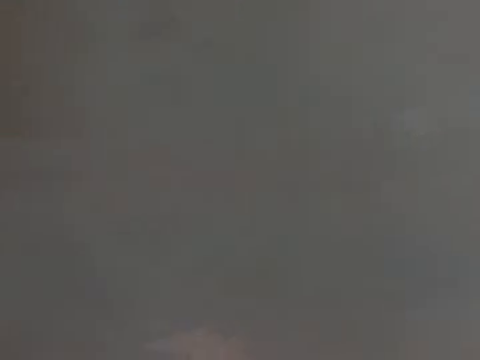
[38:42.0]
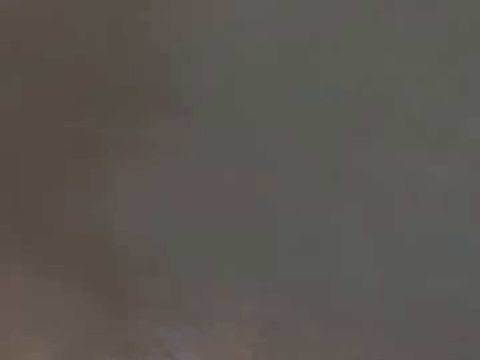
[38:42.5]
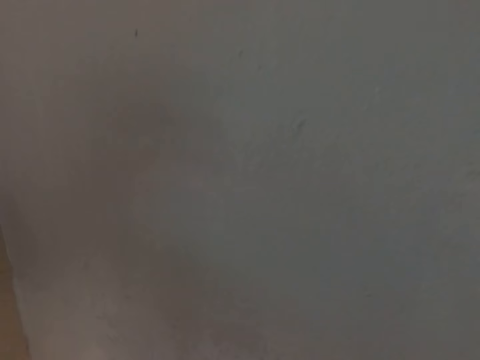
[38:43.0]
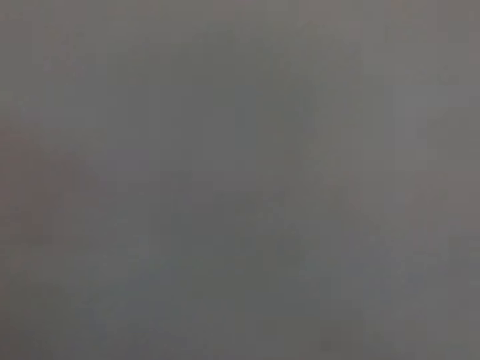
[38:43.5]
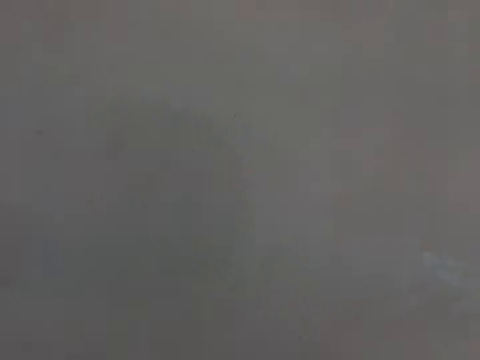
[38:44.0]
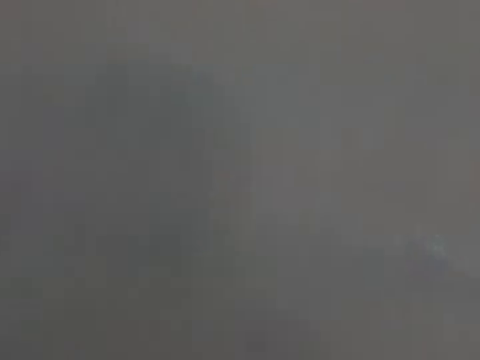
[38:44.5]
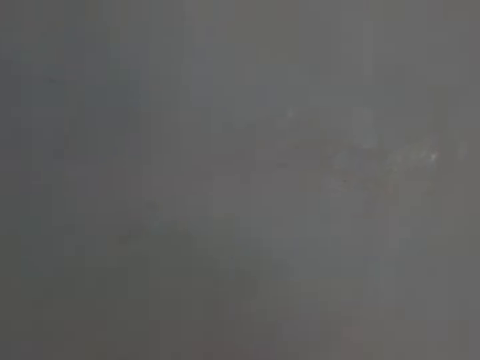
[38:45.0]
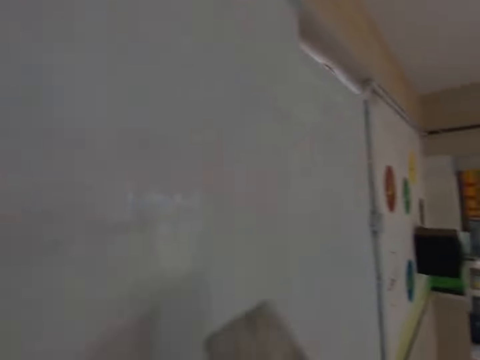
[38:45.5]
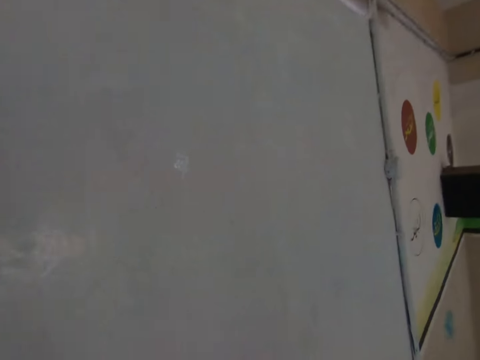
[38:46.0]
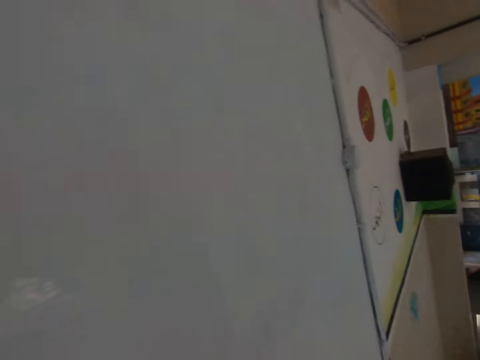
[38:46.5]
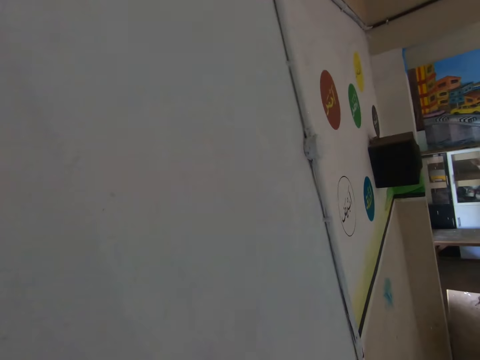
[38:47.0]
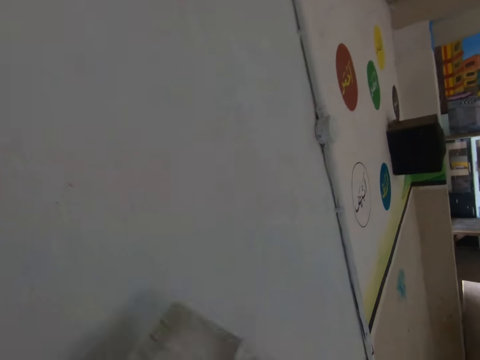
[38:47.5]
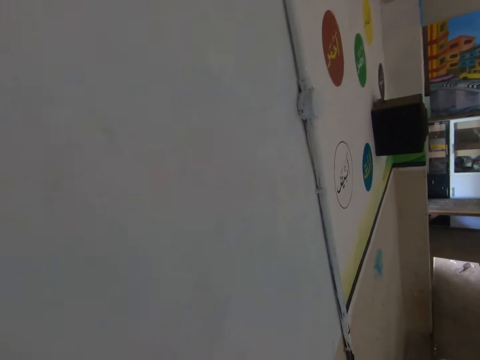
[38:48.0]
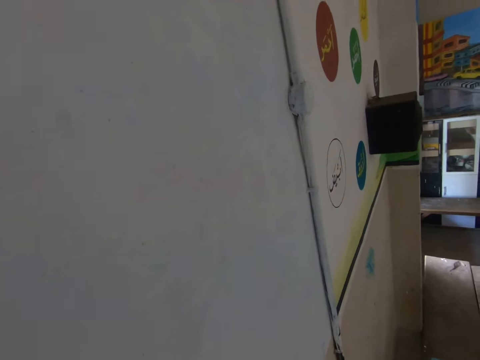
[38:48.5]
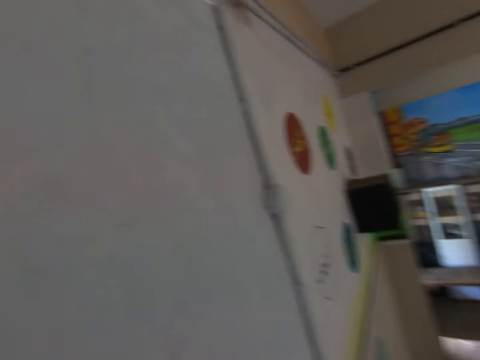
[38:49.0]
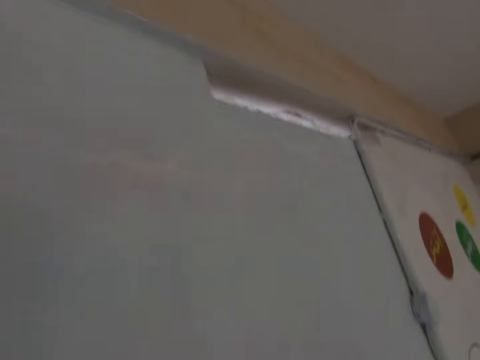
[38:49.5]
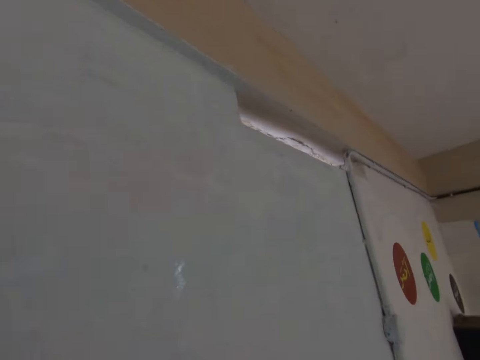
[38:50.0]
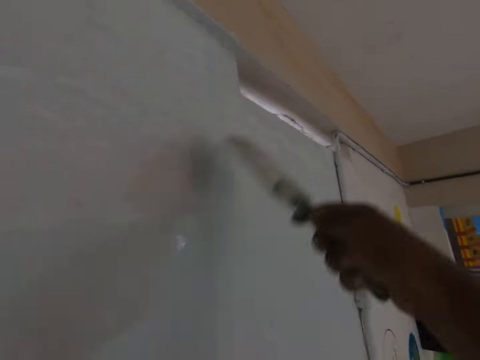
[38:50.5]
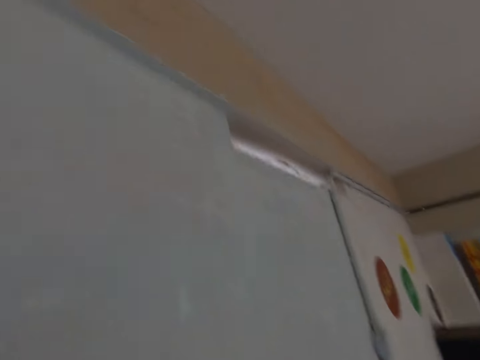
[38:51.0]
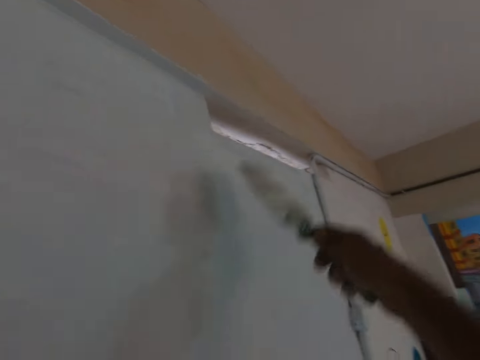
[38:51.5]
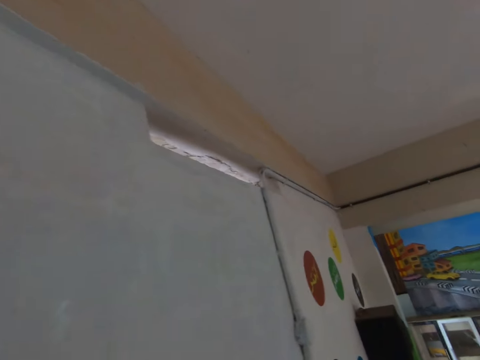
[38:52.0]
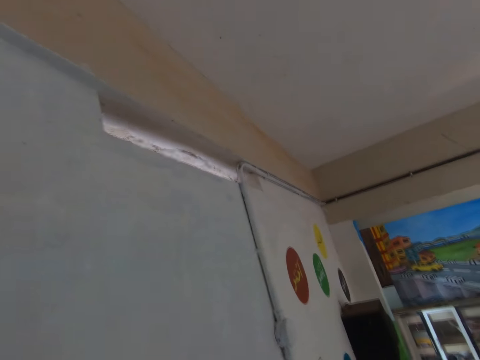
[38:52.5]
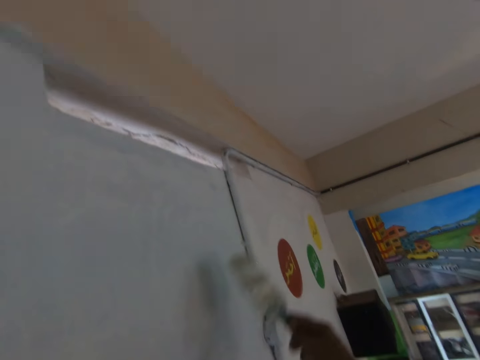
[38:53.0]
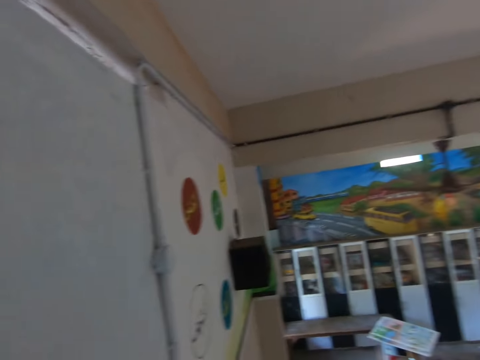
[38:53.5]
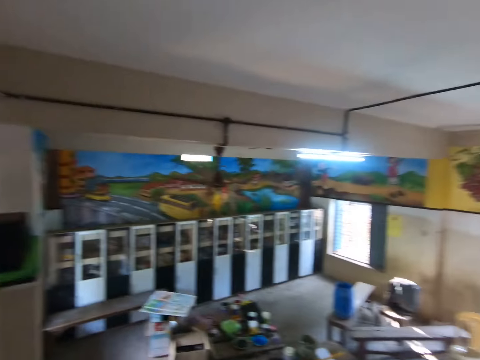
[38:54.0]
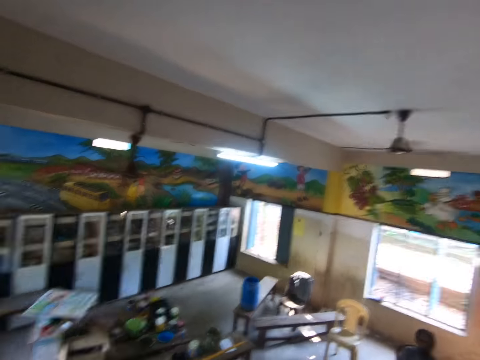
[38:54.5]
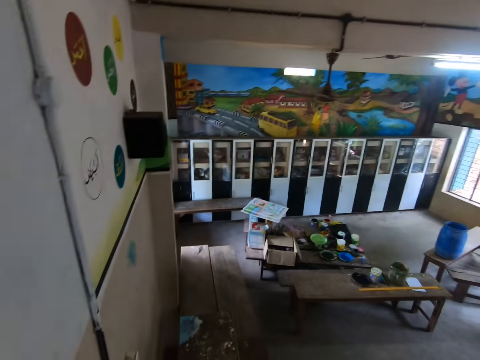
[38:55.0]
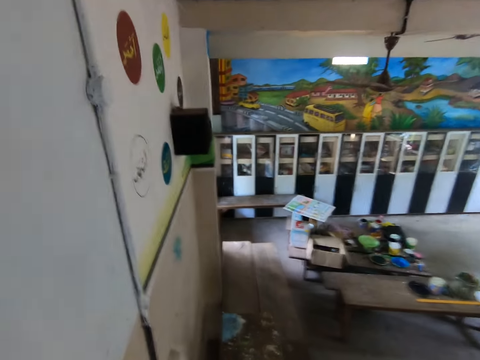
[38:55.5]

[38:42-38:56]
The camera wearer looks around the room.

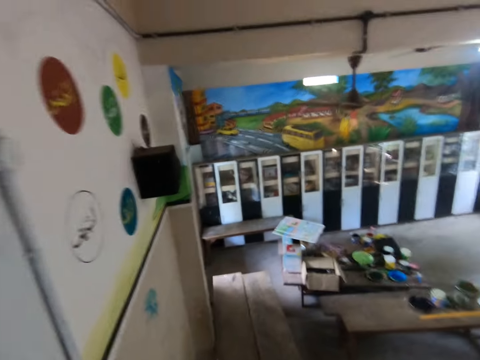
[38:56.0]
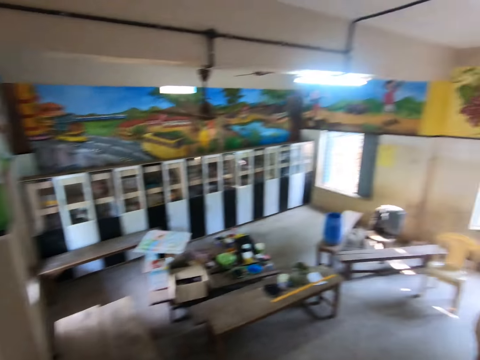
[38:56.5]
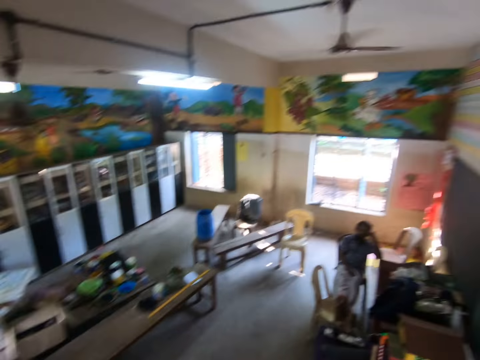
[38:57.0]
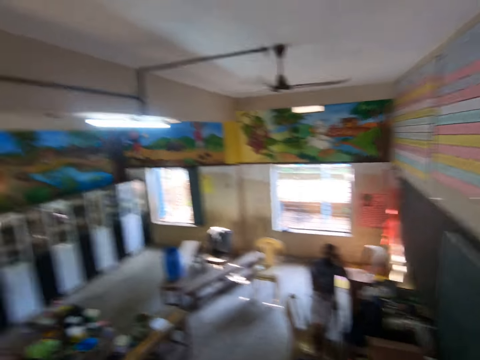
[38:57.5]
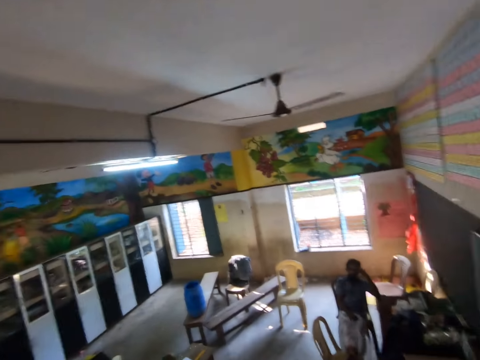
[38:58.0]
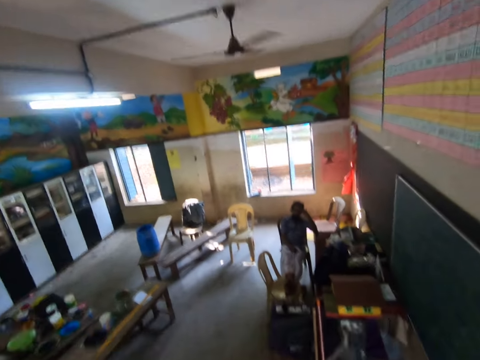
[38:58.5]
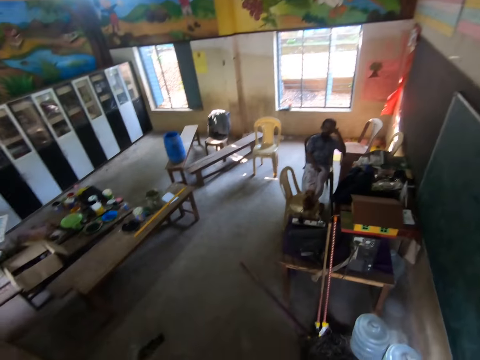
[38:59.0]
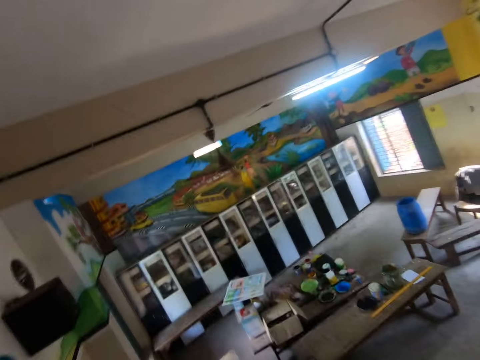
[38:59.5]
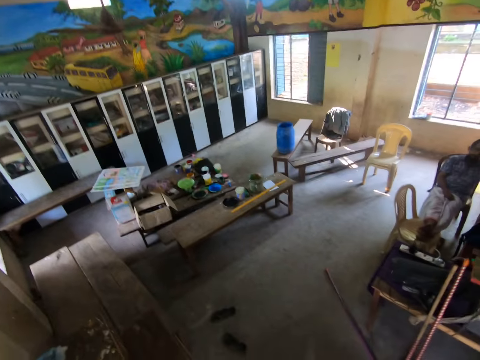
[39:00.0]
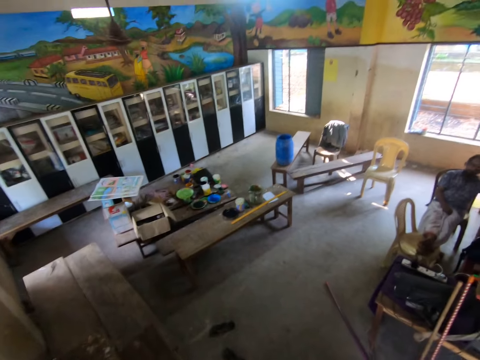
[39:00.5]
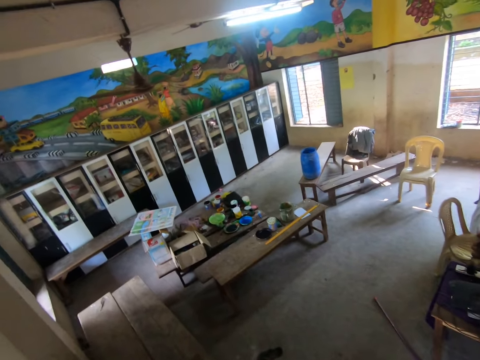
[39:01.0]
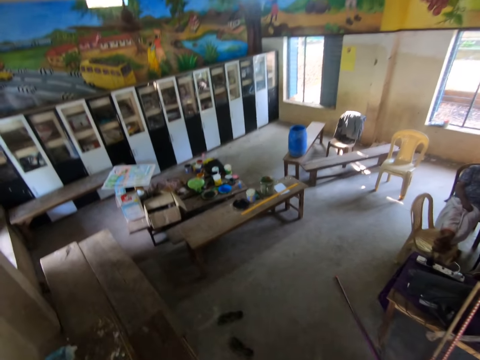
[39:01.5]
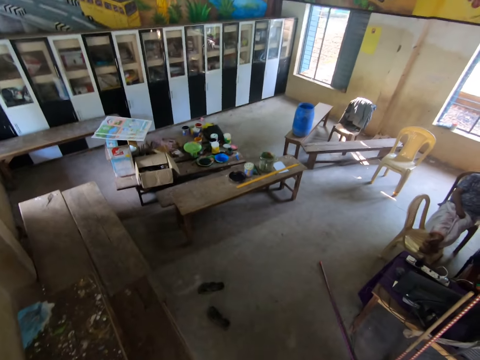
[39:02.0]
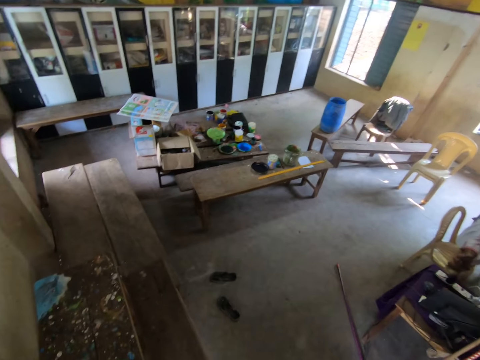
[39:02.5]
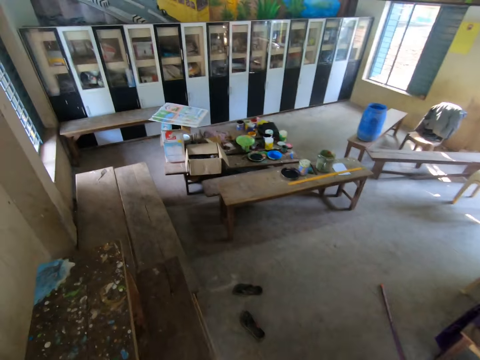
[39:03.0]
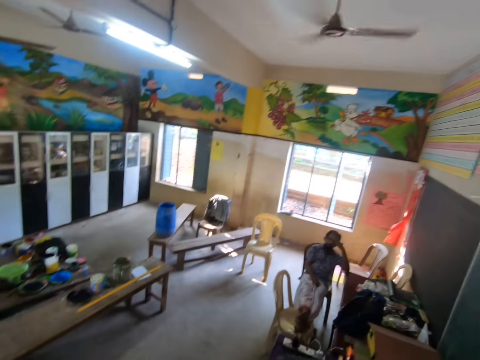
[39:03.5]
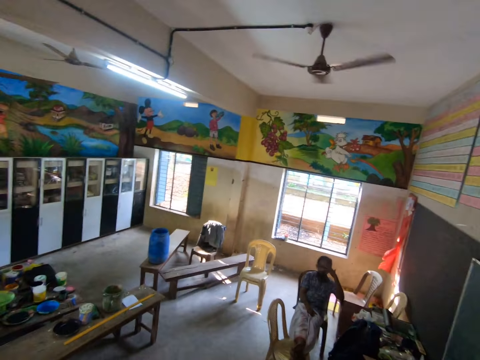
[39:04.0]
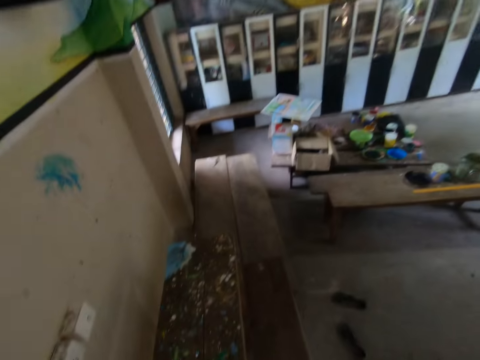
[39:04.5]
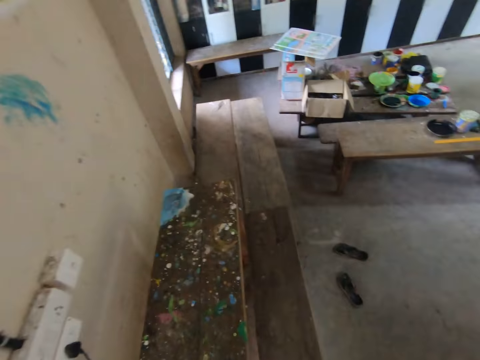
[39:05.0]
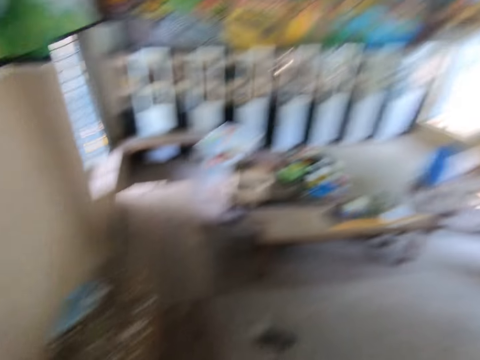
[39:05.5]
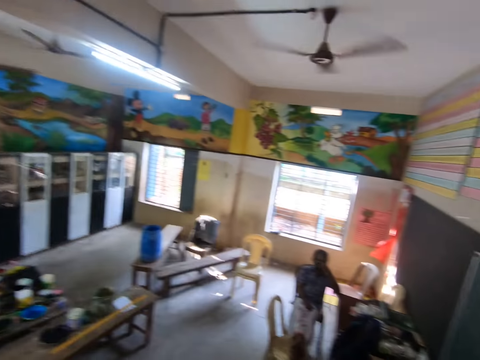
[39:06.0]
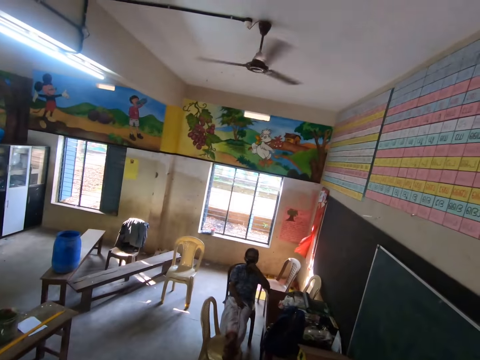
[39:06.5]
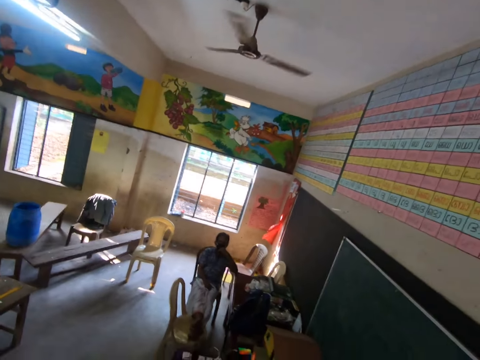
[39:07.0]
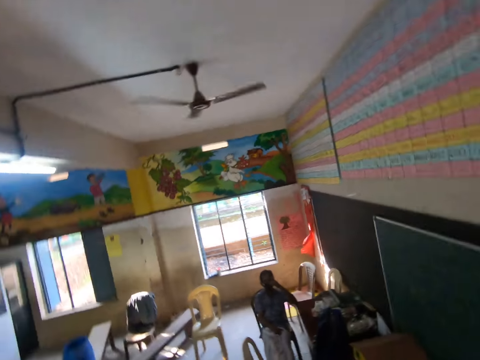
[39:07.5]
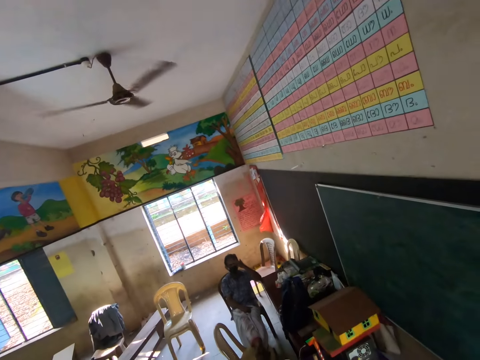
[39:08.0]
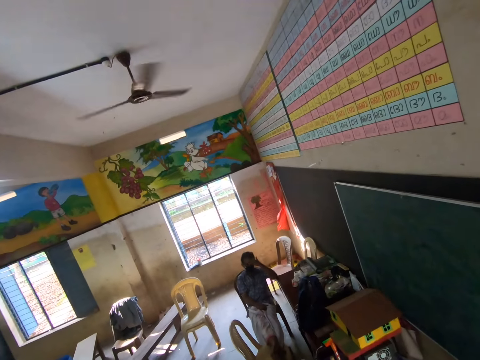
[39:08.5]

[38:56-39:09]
A man sits. The camera wearer steps down from a wooden desk.
